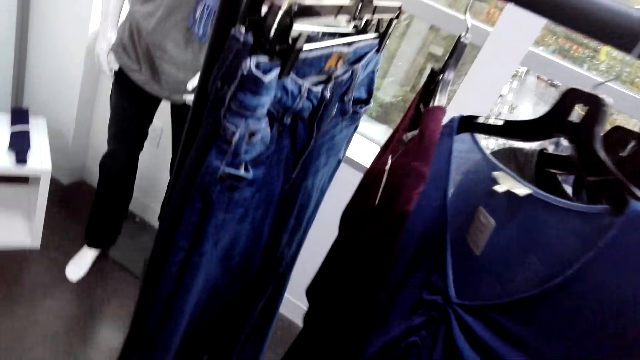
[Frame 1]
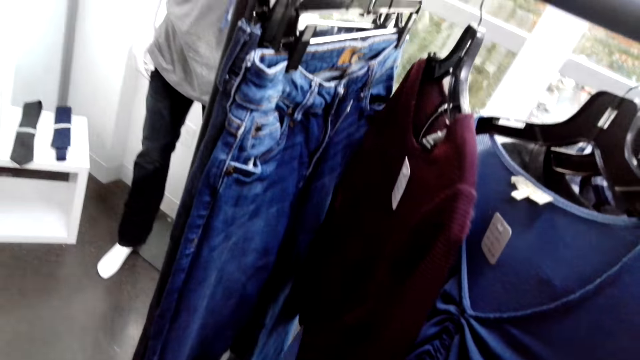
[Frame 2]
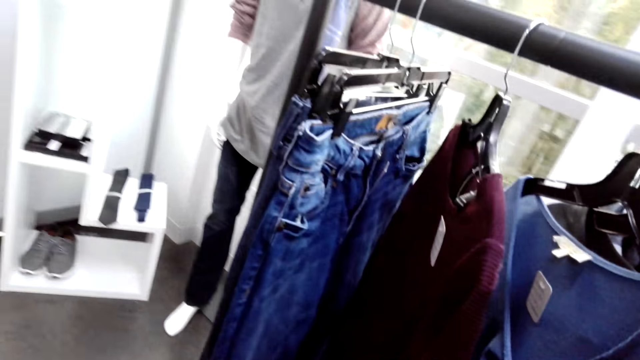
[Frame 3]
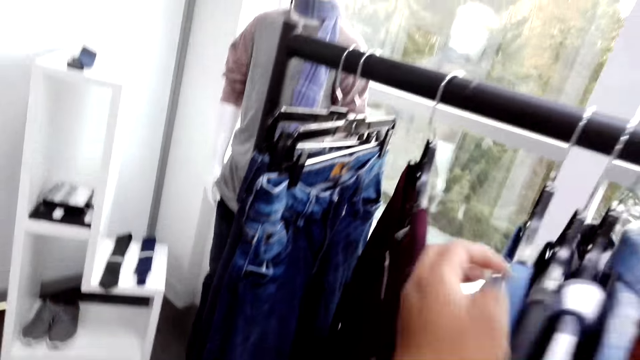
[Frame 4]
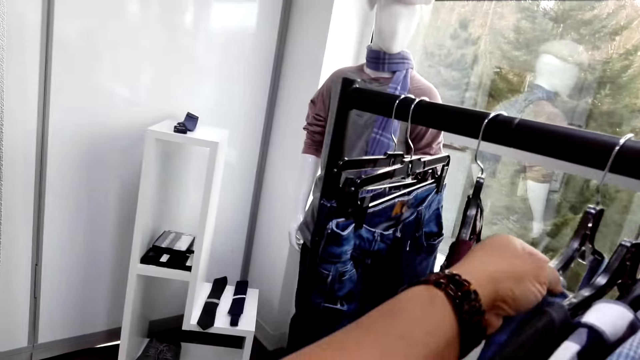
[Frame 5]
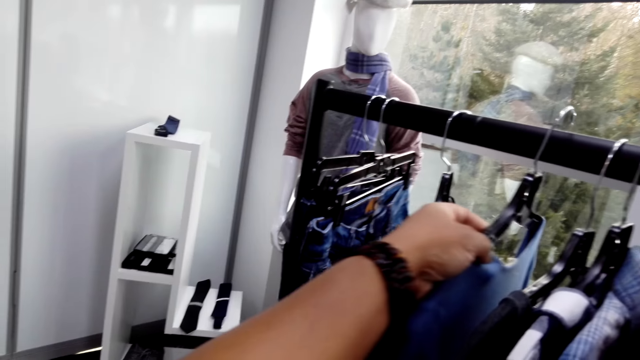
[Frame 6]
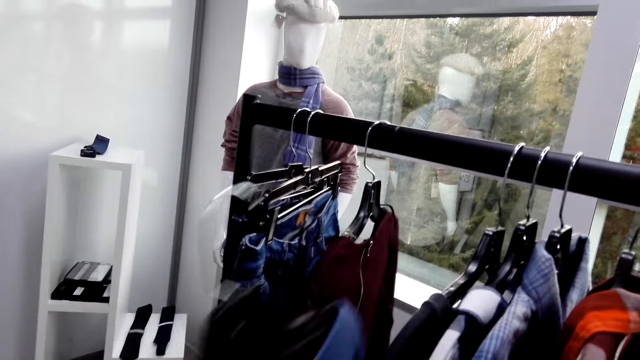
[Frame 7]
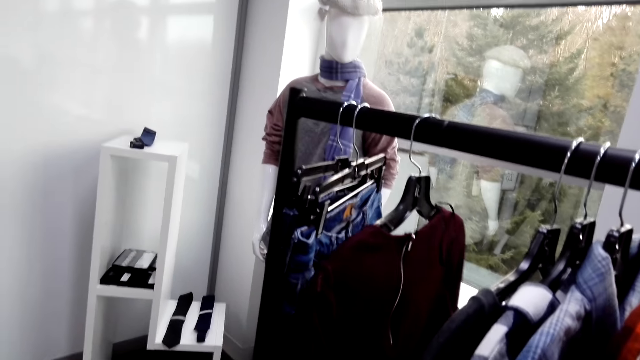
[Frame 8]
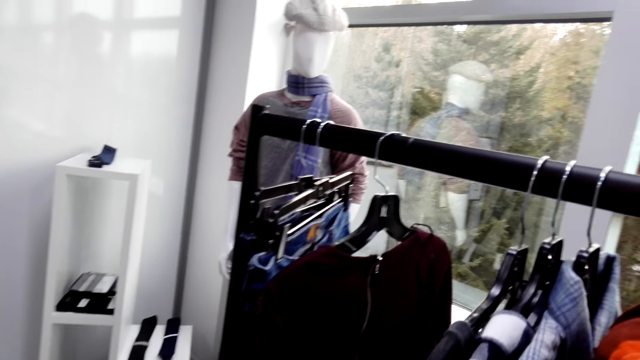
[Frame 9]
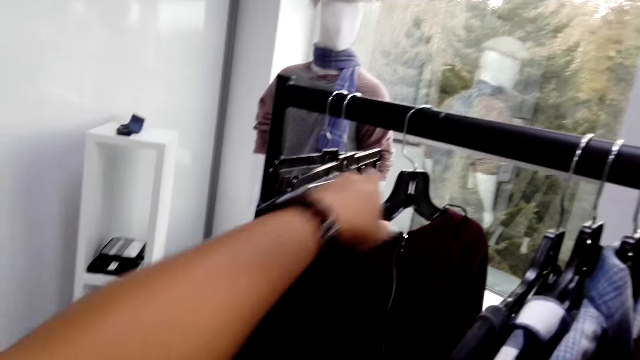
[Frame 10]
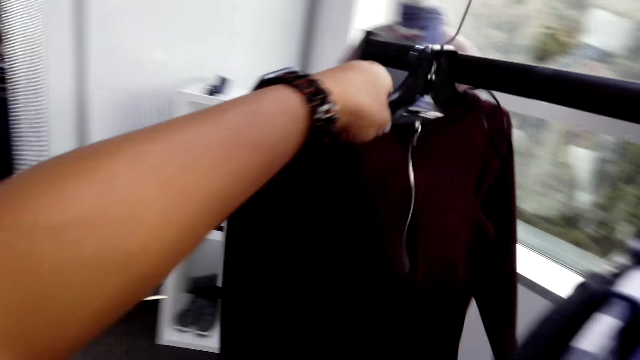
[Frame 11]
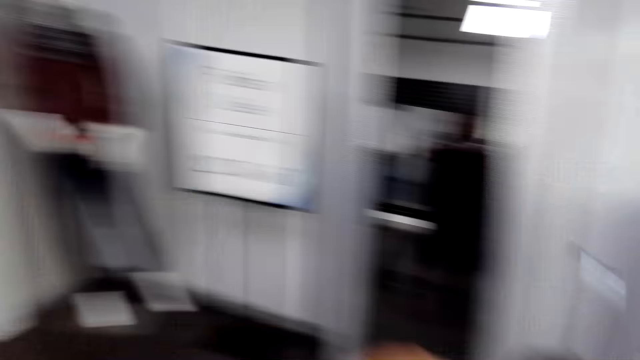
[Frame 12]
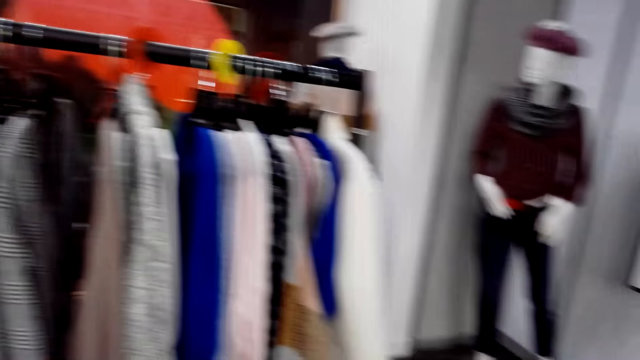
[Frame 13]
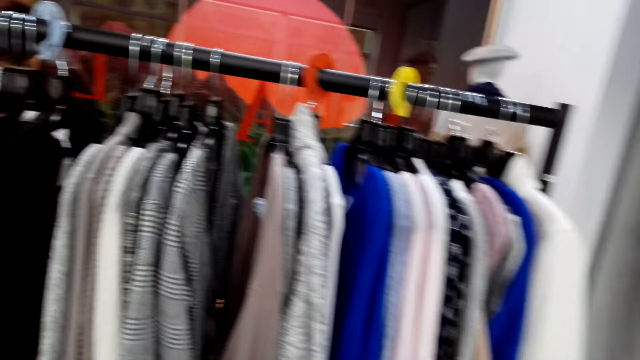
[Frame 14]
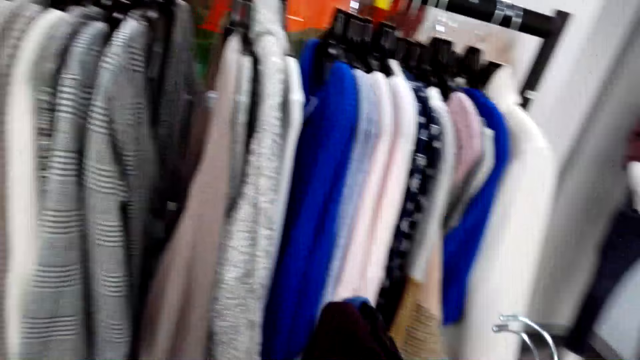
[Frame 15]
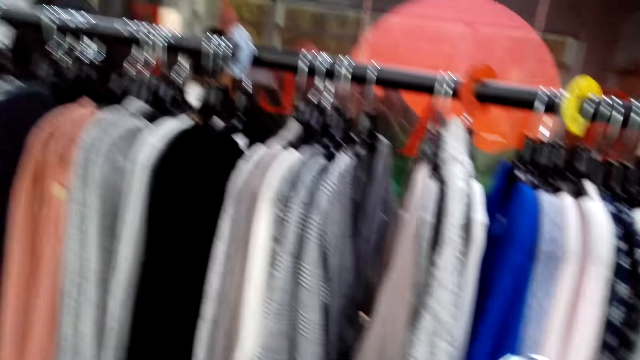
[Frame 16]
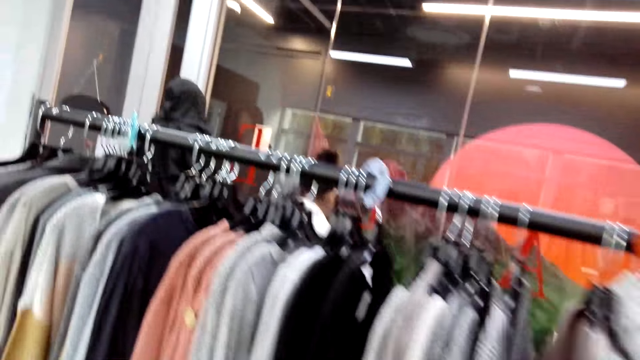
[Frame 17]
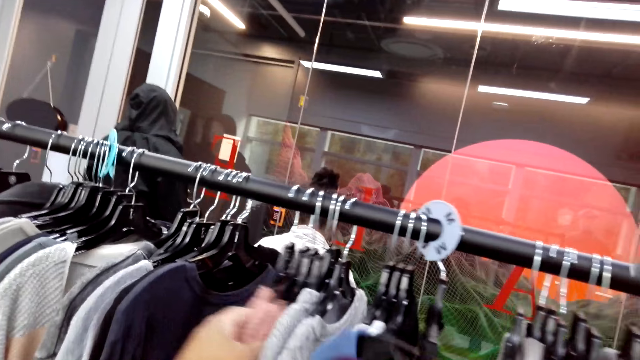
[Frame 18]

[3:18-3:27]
The camera wearer holds a cloth on the hanger. They pick a blouse from the display rack. They pick the cloth from the display rack. They turn to the side.

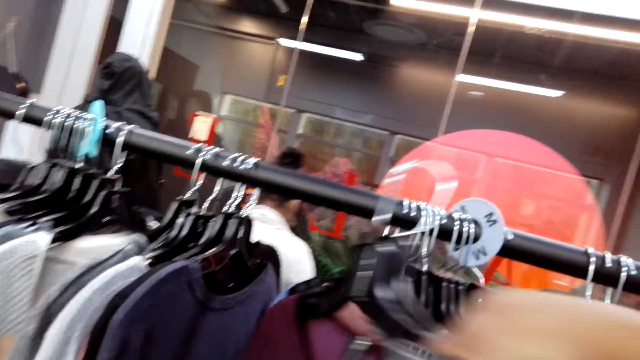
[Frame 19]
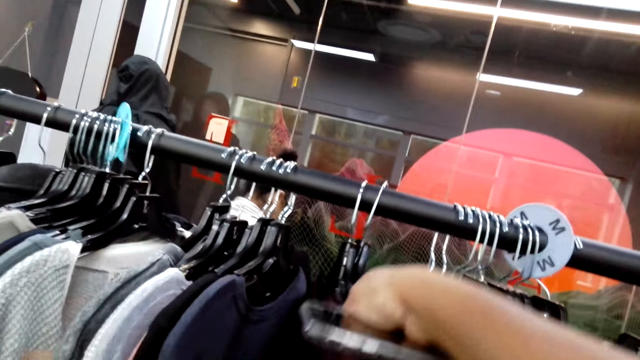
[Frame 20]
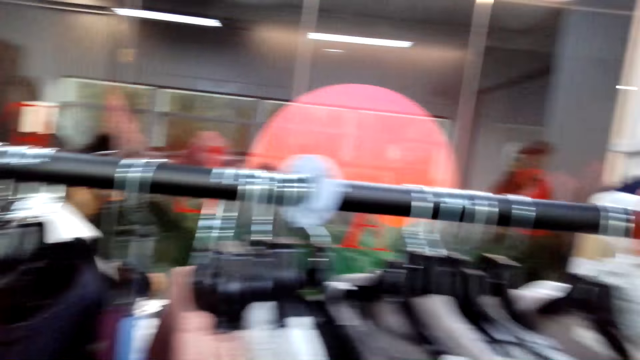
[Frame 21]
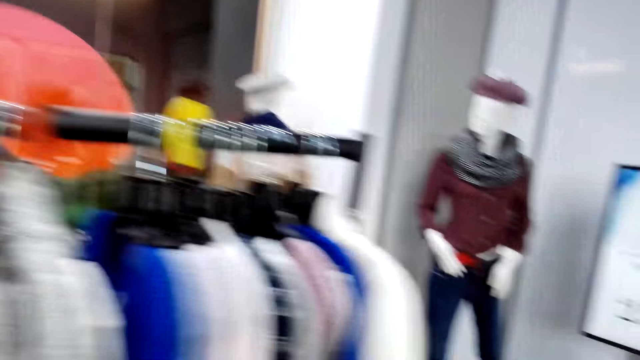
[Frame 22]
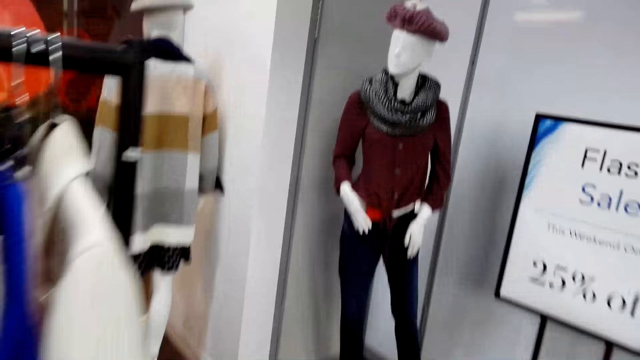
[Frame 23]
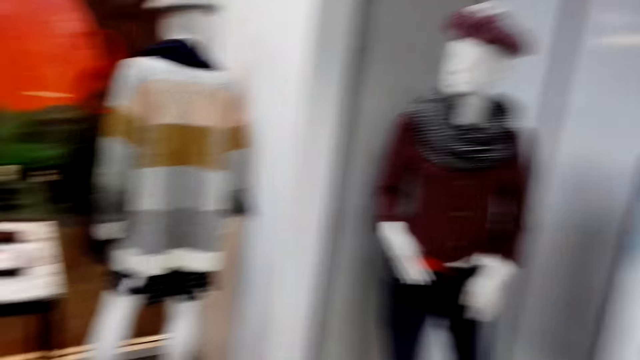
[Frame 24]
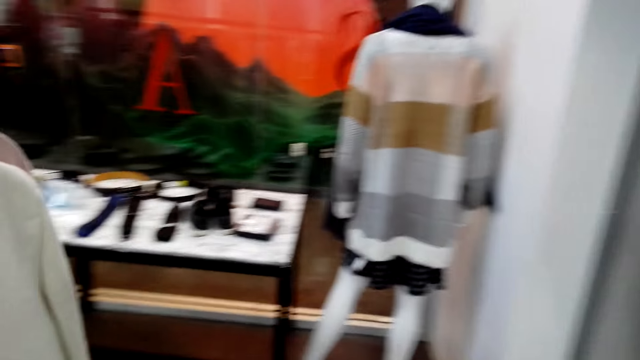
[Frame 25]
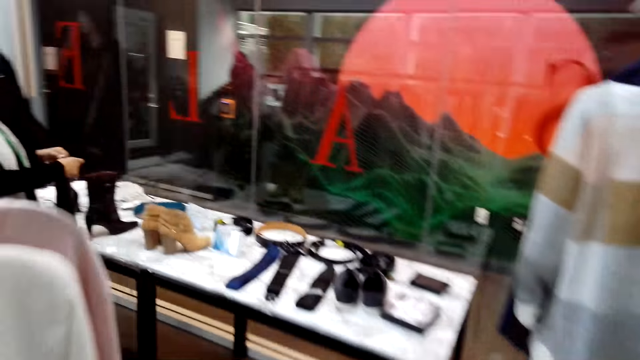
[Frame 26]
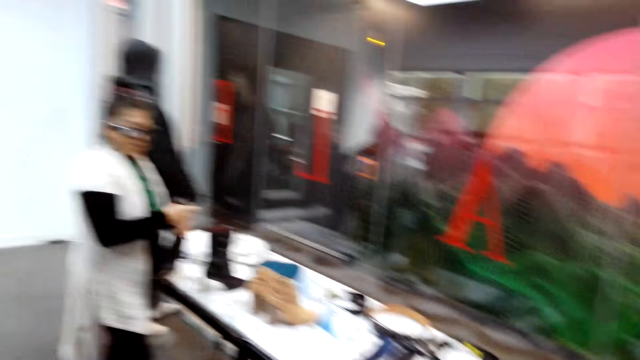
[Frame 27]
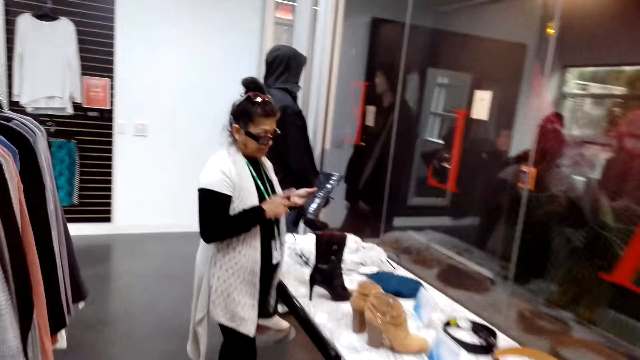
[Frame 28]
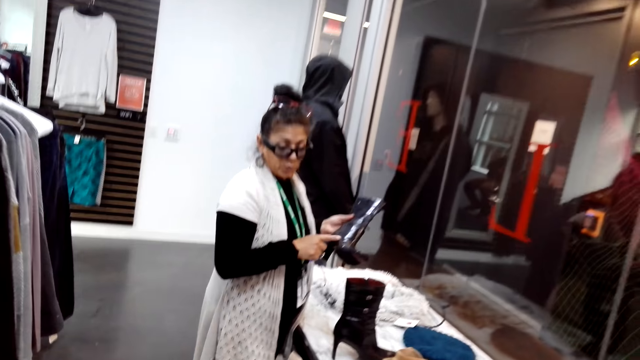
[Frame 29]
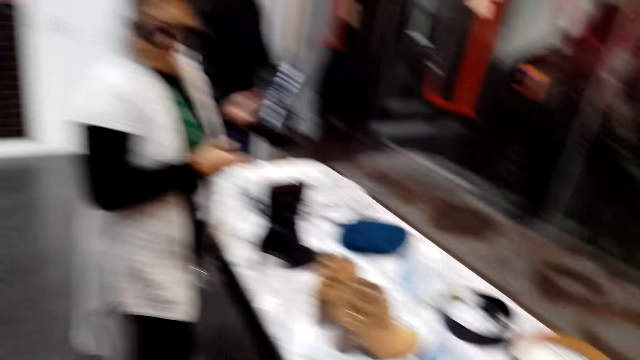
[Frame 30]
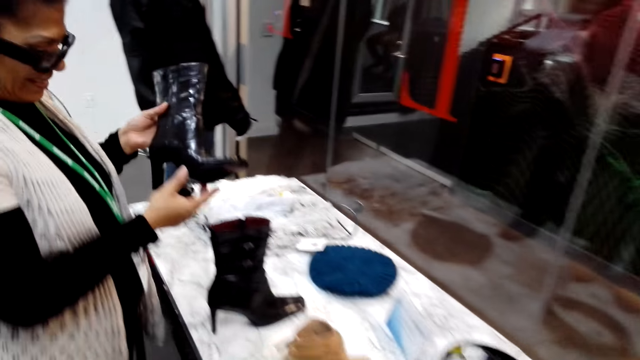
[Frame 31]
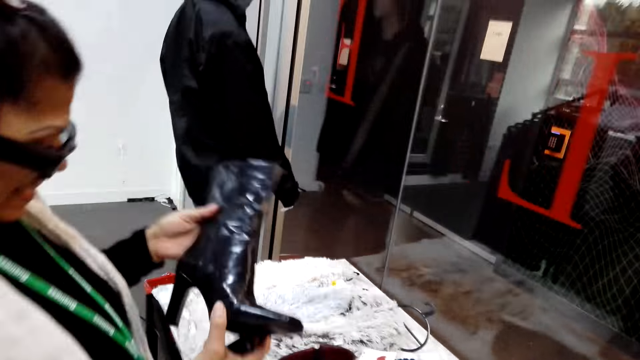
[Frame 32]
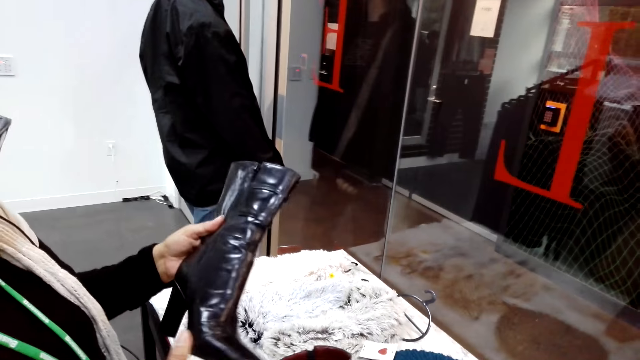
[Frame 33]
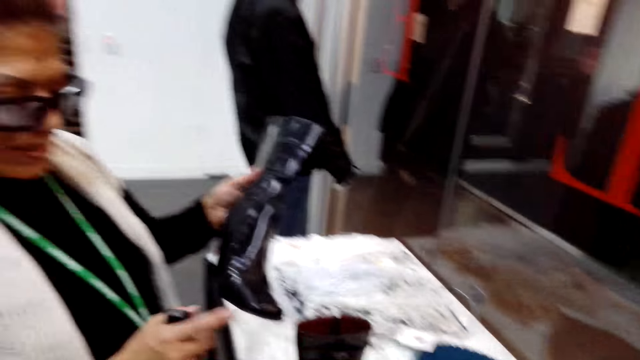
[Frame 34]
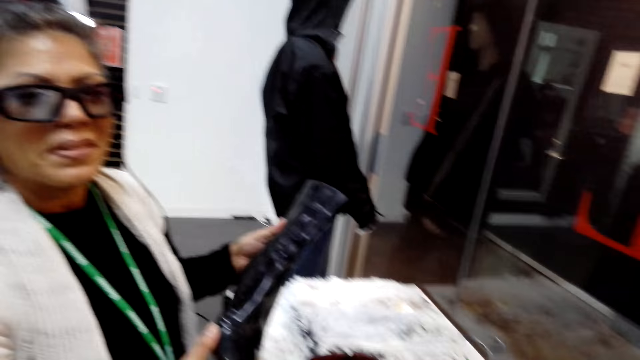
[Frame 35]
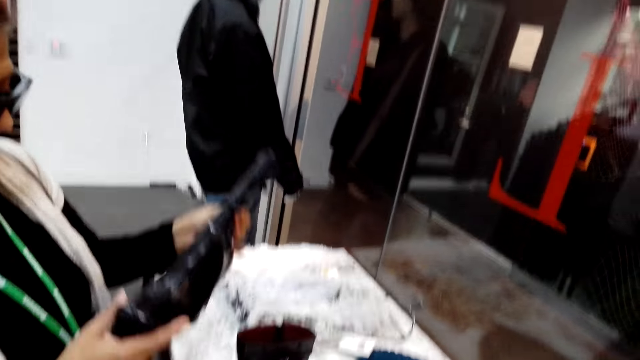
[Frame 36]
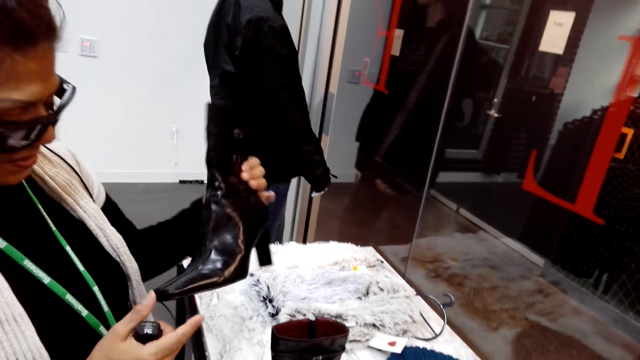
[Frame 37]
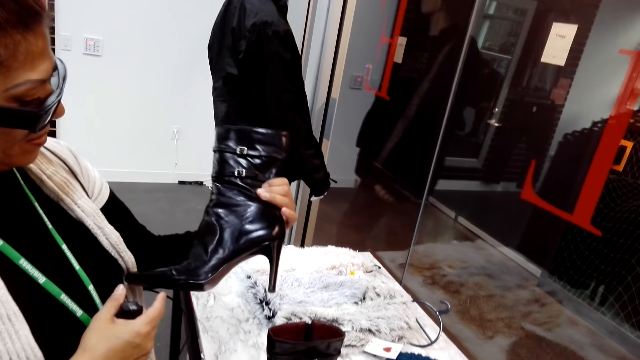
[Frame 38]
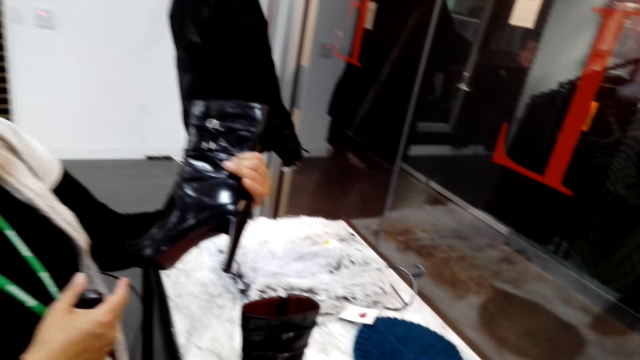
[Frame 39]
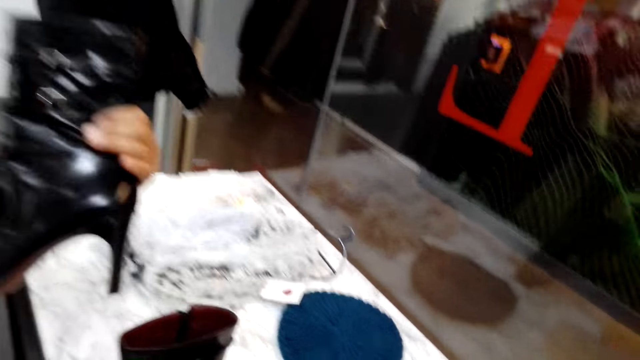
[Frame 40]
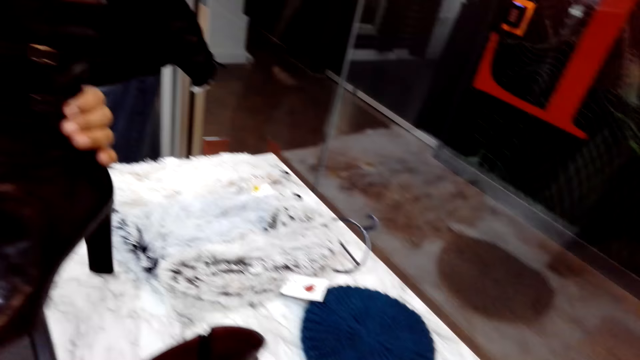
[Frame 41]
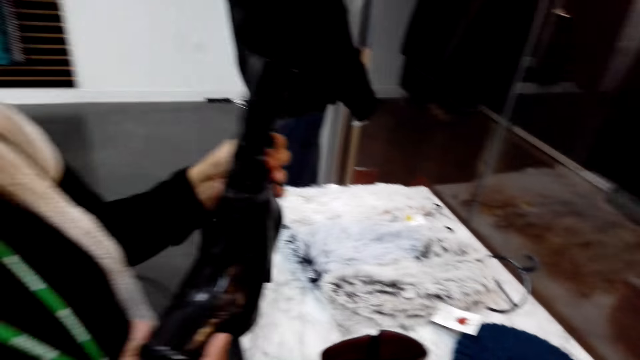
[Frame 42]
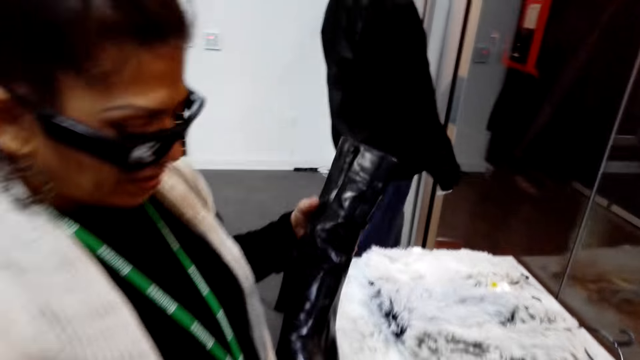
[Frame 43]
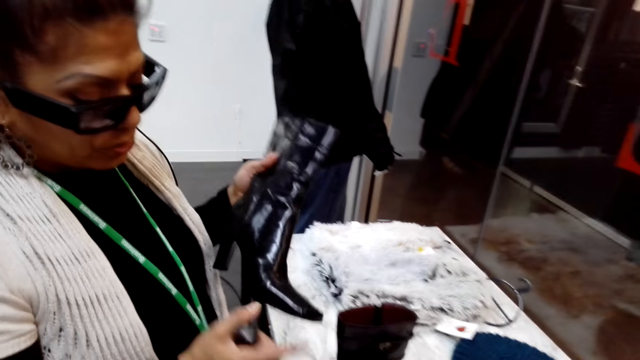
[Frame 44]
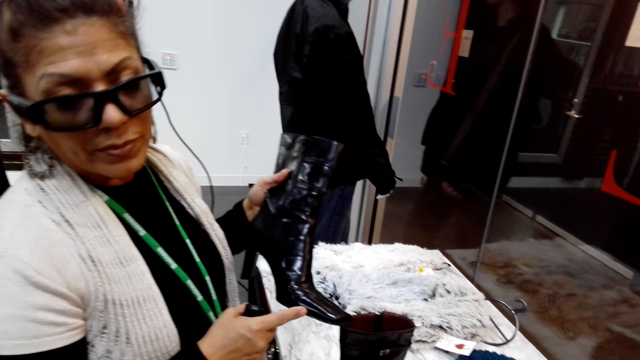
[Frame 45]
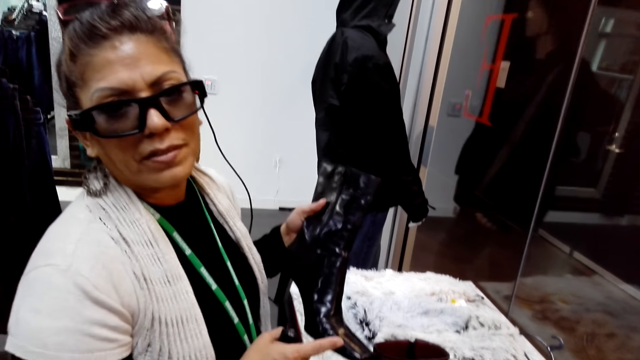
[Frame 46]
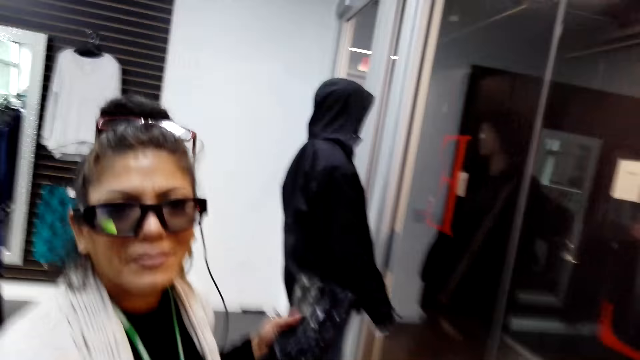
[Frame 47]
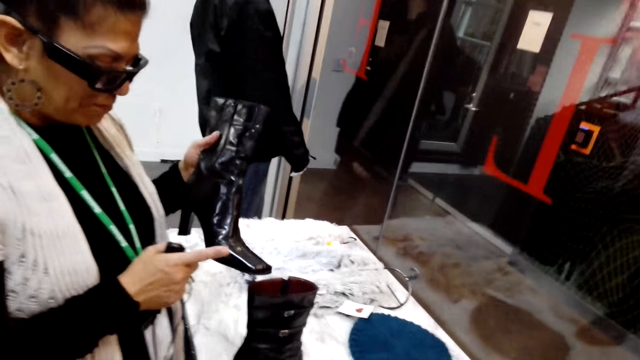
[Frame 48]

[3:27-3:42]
The camera wearer puts clothes on another display rack. They turn to the side and walk around. A woman checks boots. The woman holds a shoe. The camera wearer turns to the side. The woman holds the shoe. The camera wearer turns to the side. The woman holds the shoe.
